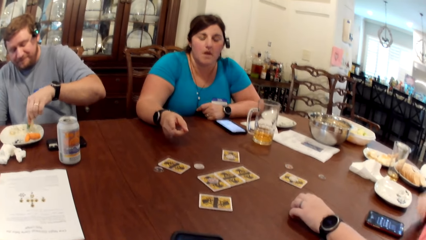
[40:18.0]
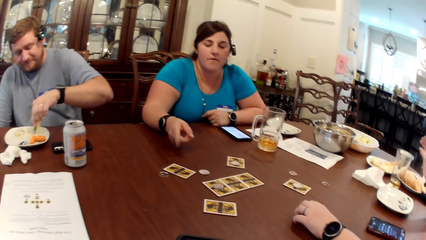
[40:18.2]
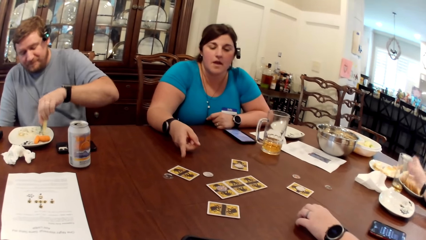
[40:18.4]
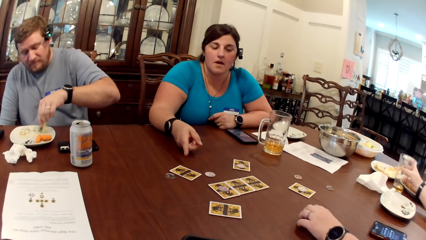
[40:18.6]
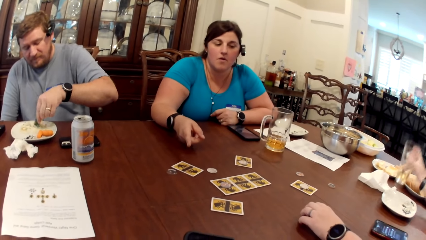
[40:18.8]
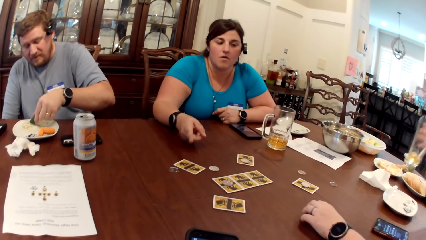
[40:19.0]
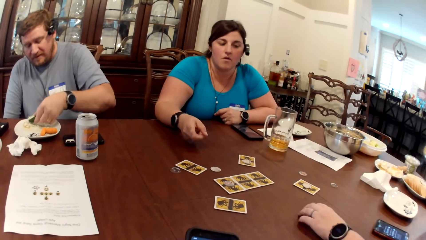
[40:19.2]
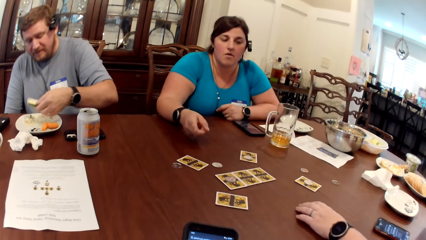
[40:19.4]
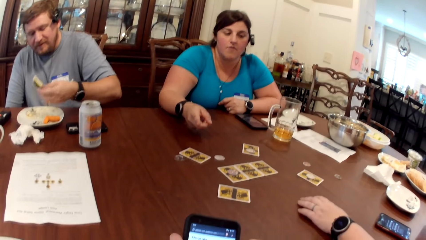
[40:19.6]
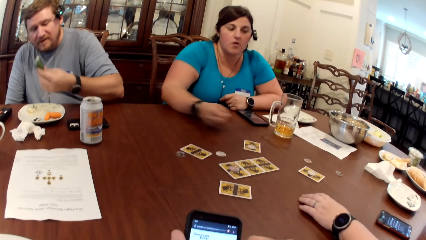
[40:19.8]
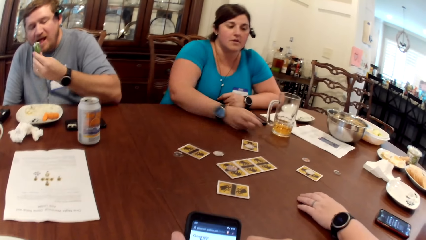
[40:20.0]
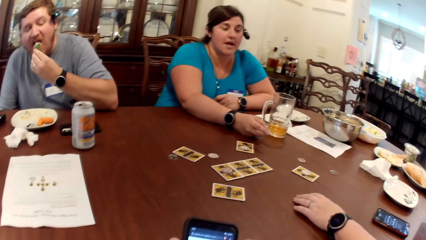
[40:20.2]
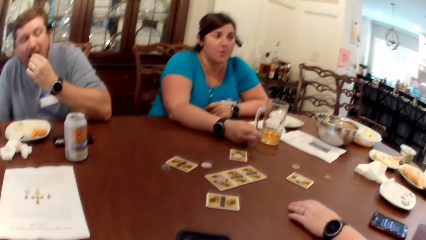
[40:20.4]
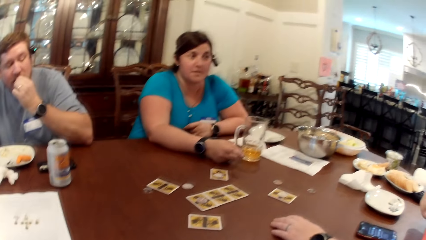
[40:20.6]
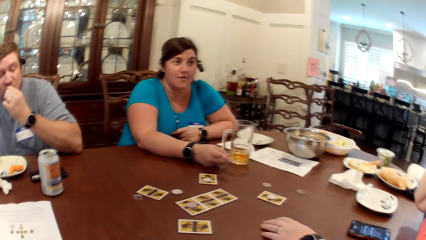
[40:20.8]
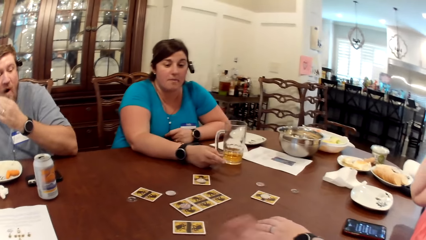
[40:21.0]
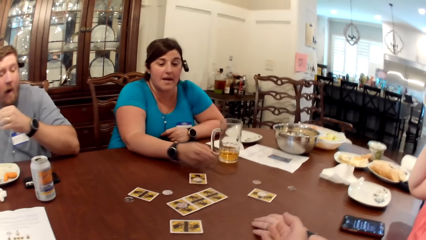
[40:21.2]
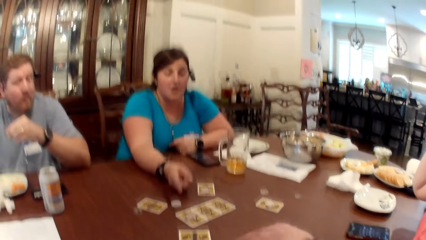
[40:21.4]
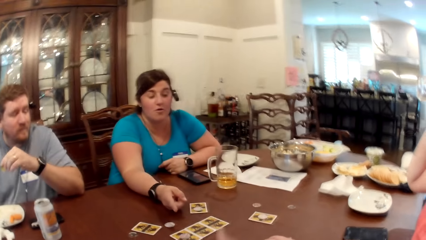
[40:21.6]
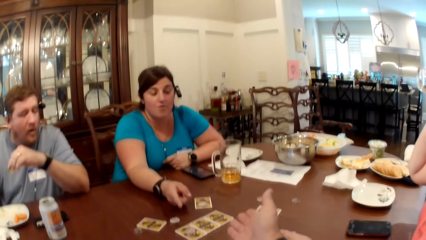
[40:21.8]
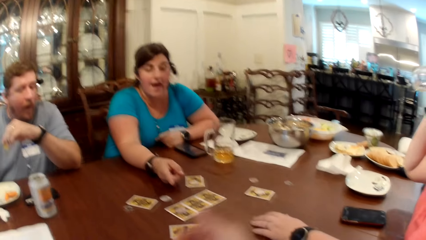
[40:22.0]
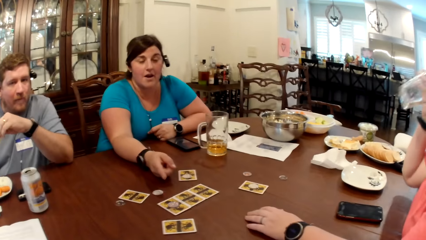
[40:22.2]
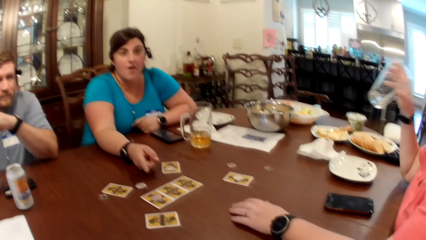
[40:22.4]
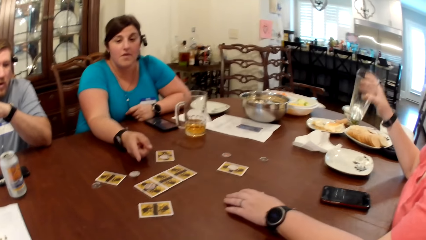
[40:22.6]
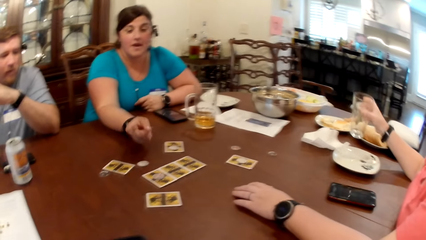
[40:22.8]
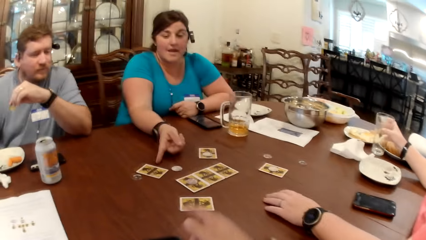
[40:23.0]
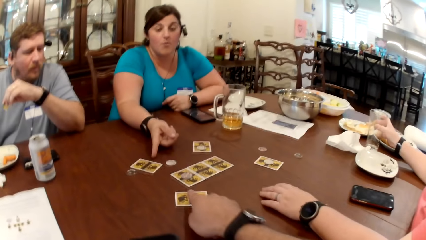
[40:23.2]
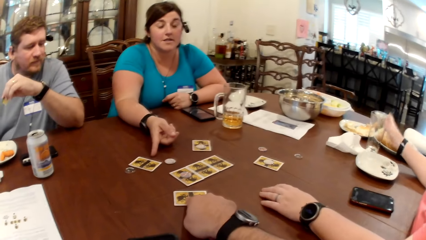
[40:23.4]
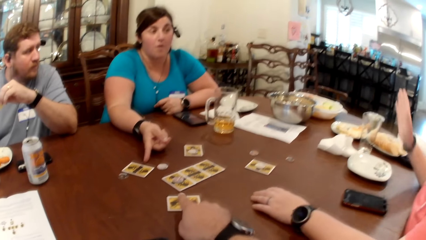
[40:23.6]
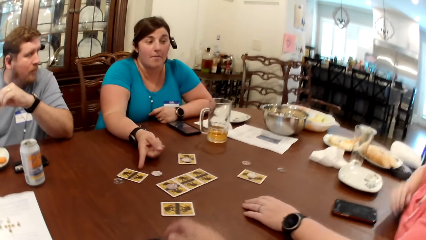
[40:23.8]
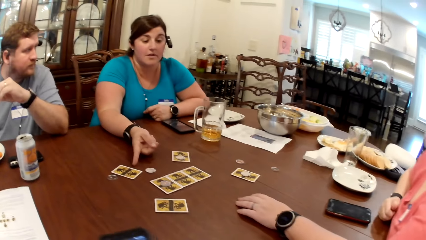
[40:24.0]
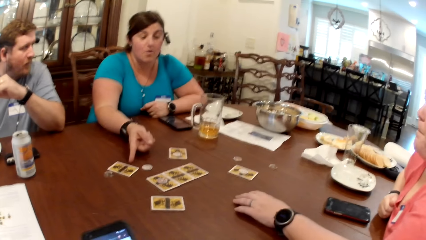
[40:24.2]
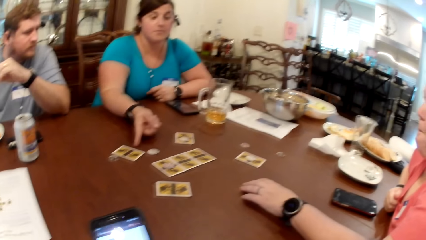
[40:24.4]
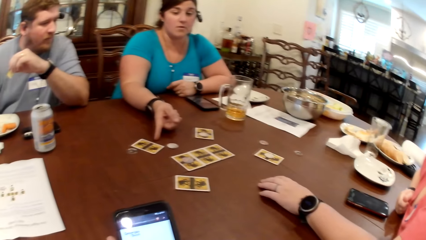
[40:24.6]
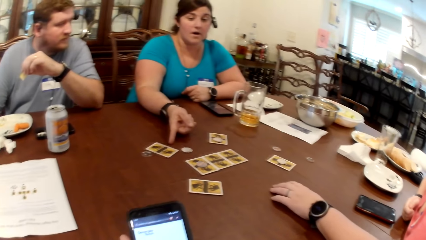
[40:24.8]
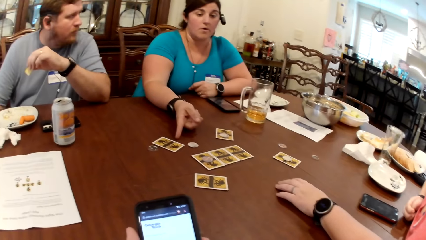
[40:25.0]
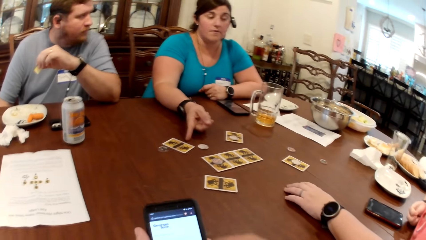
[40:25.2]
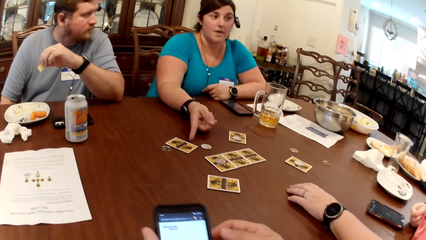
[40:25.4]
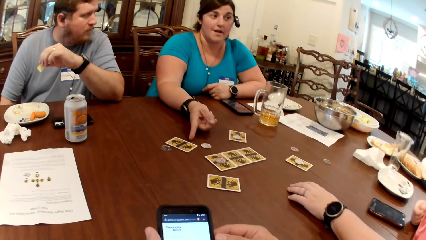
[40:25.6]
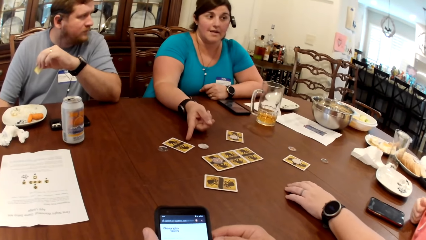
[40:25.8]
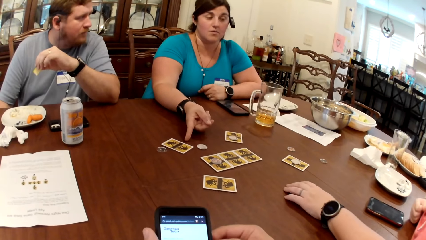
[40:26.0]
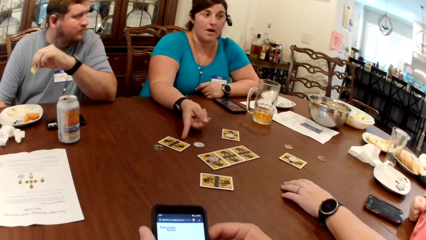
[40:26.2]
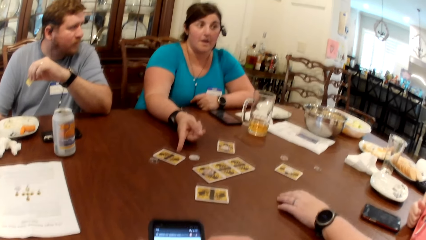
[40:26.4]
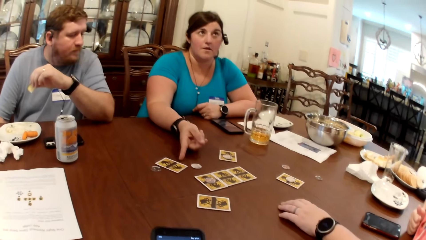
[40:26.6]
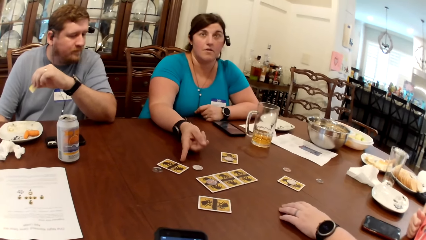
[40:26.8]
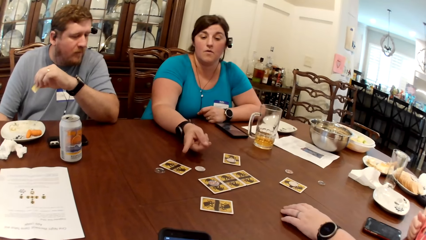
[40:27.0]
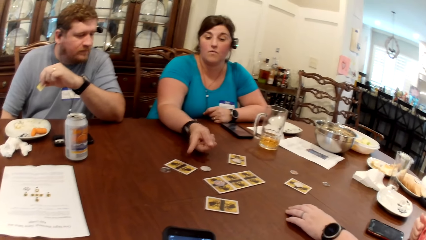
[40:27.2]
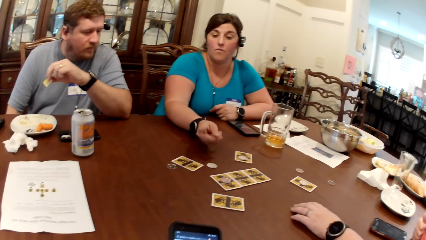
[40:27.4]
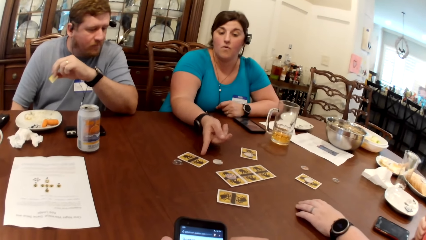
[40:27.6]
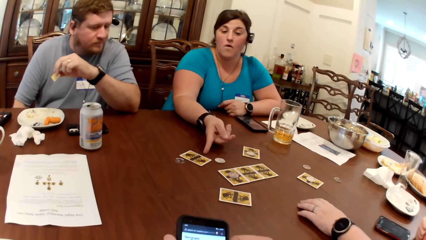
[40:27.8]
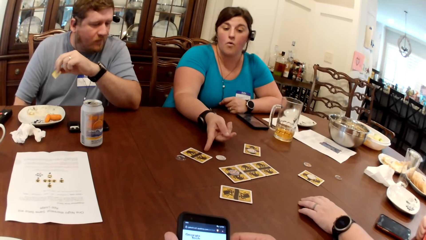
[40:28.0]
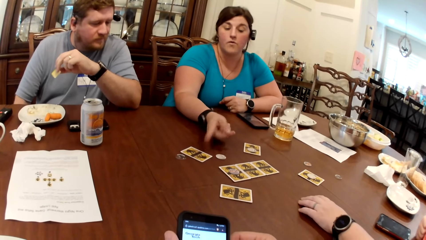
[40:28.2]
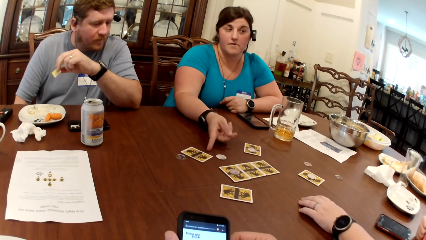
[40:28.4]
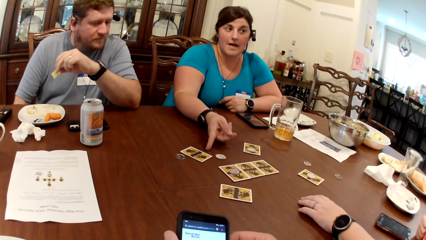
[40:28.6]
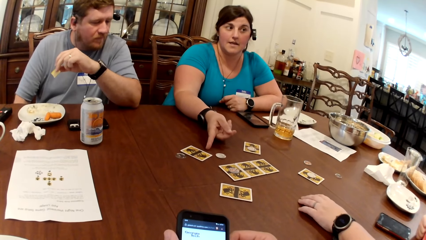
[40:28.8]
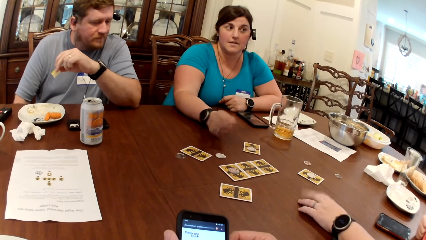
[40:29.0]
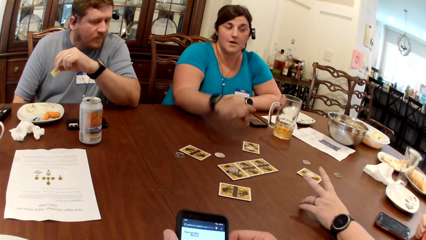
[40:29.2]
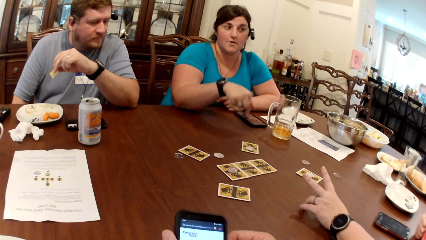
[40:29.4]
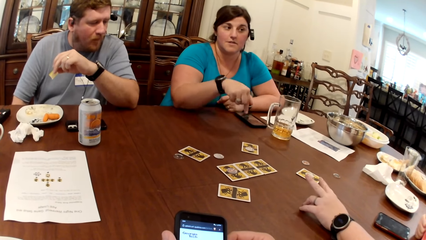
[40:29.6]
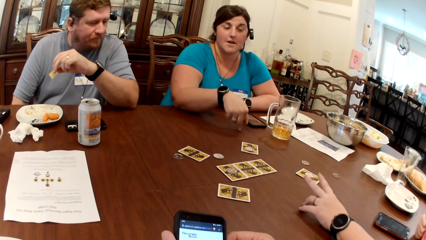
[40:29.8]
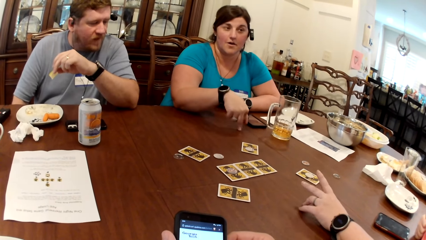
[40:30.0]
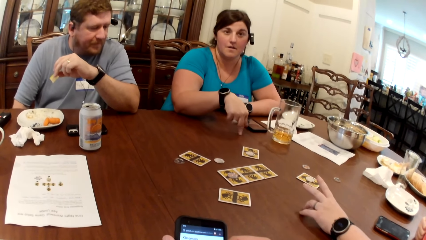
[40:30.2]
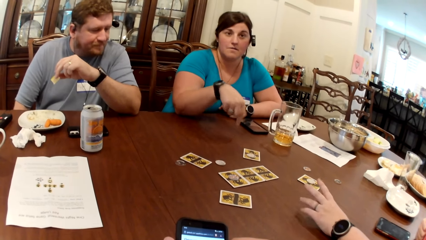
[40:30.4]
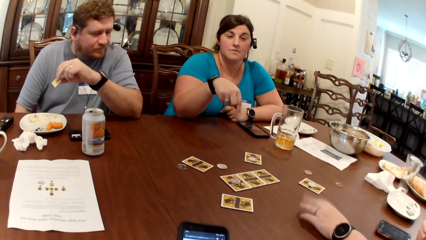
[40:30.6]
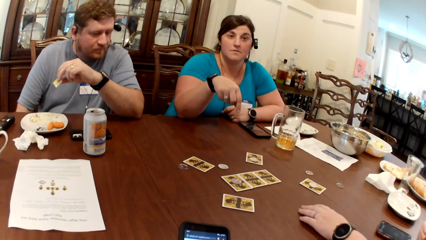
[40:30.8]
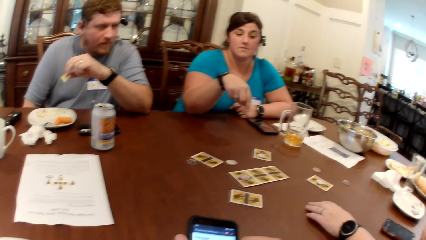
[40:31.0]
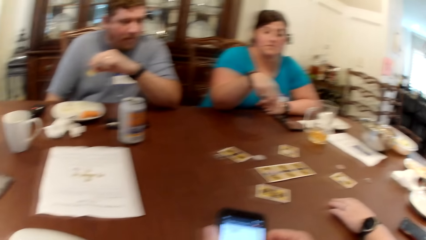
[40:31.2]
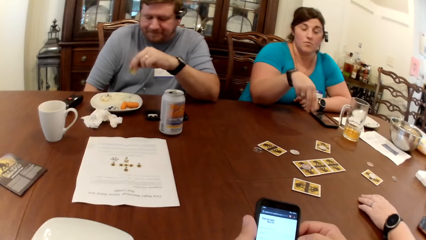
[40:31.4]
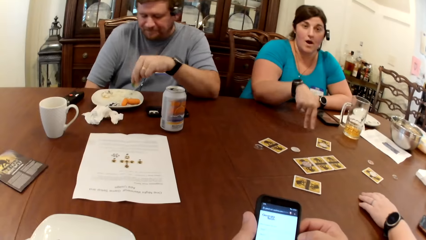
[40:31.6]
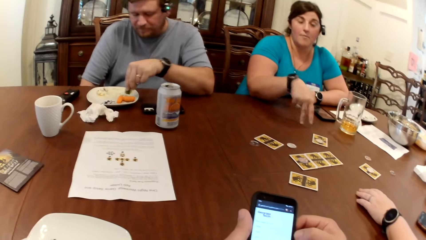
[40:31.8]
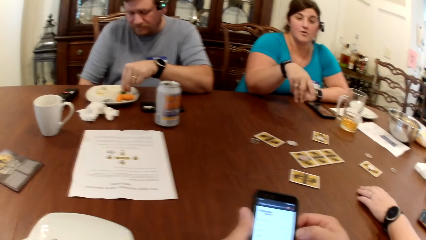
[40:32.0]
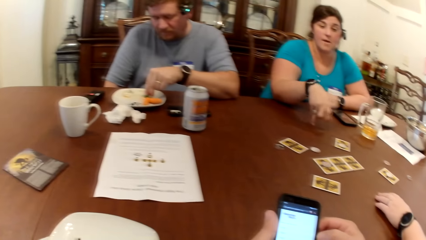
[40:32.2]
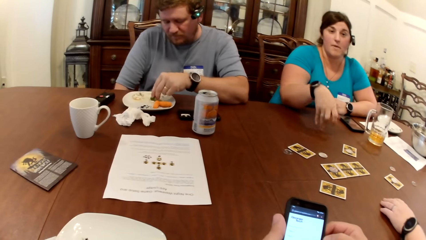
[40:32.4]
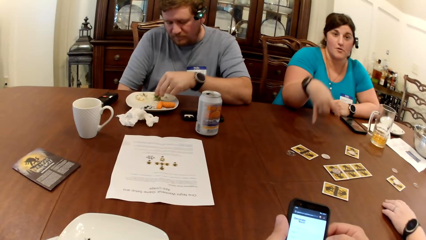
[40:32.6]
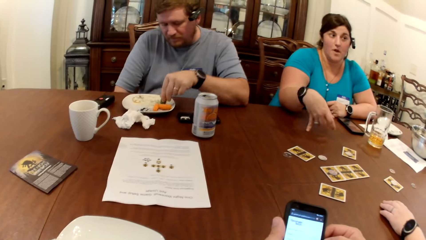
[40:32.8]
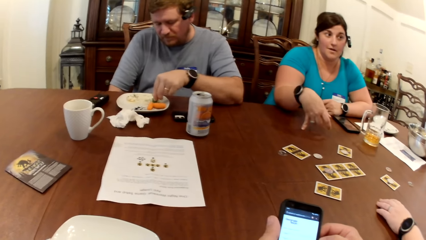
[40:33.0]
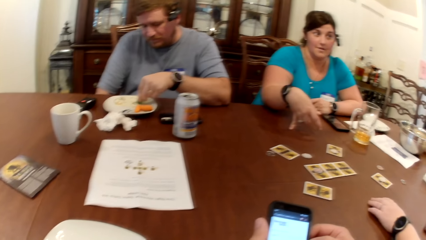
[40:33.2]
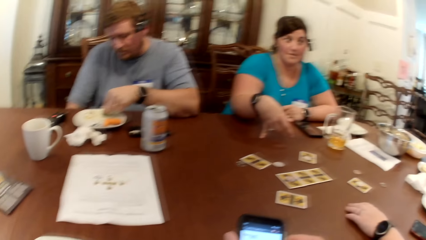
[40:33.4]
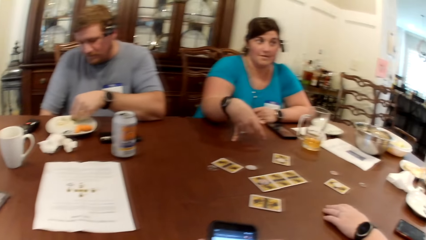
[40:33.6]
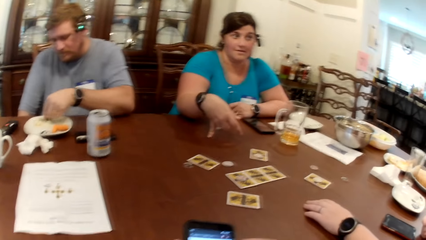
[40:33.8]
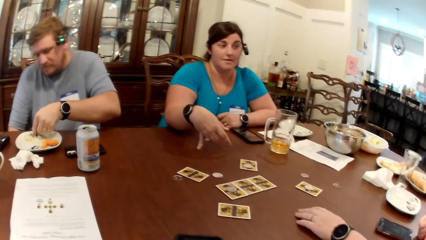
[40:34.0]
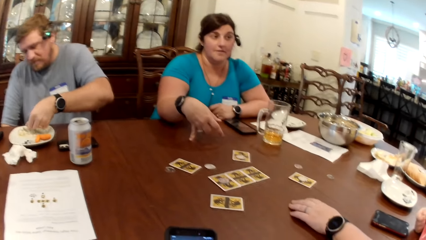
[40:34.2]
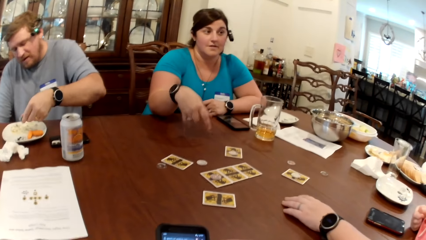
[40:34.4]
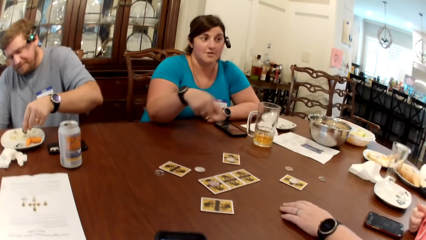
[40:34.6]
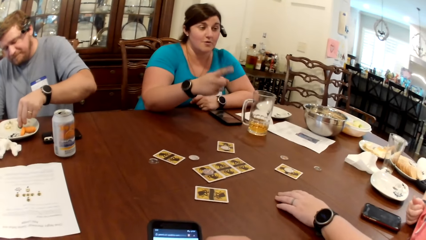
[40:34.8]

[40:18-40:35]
A woman picks a cup or glass from the table with her right hand and drinks from the glass. A man eats the snack in his left hand. The camera wearer talks. The woman drops the cup in her right hand on the table. The camera wearer touches the card on the table with his right hand. He uses the phone. Another person talks. The man takes cream from the plate on the table with a snack in his left hand.
